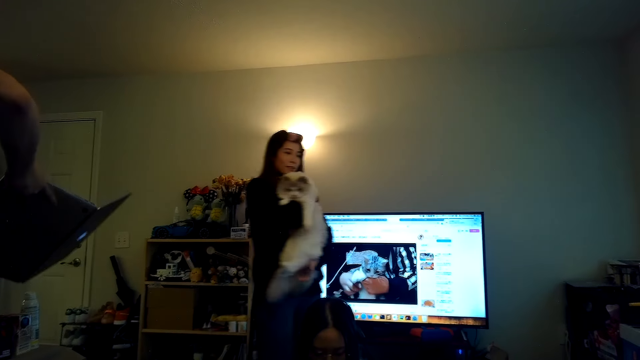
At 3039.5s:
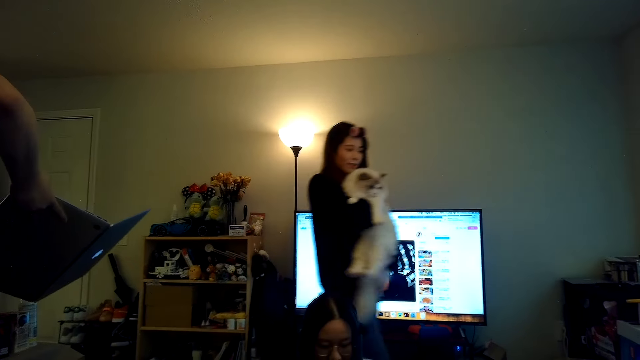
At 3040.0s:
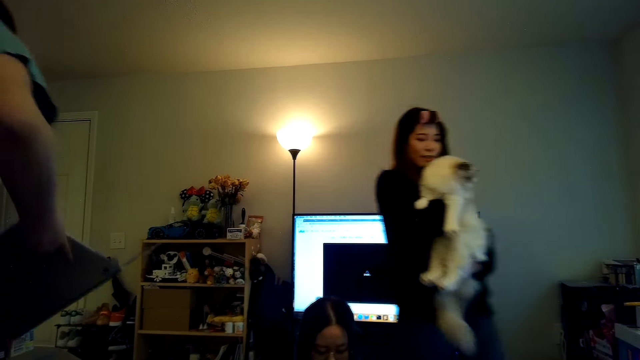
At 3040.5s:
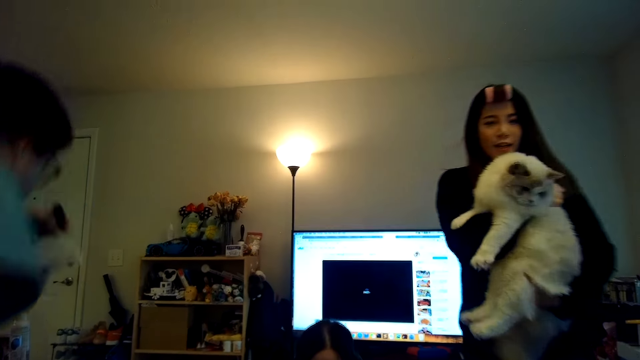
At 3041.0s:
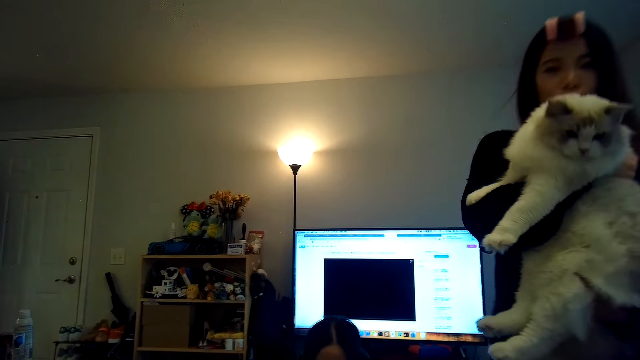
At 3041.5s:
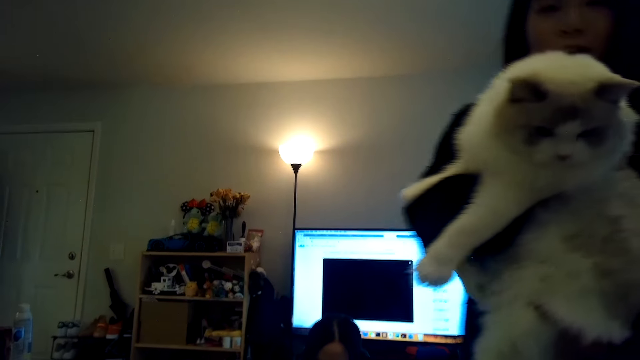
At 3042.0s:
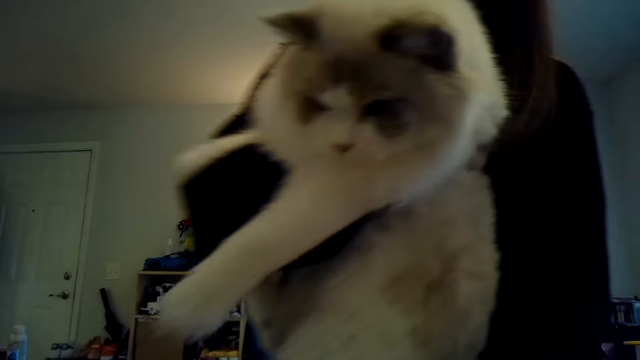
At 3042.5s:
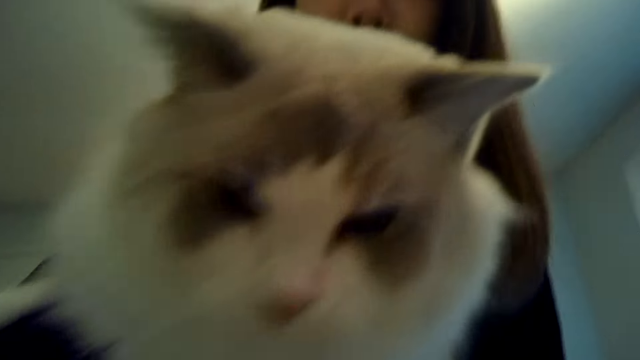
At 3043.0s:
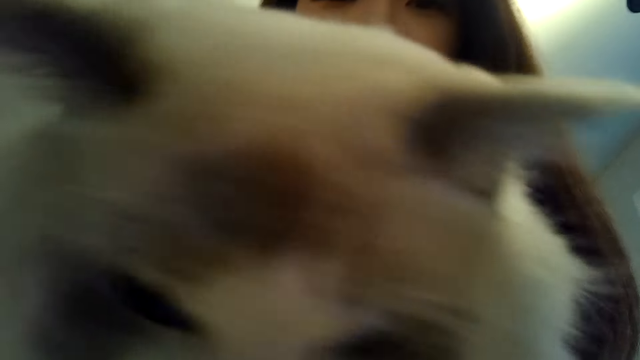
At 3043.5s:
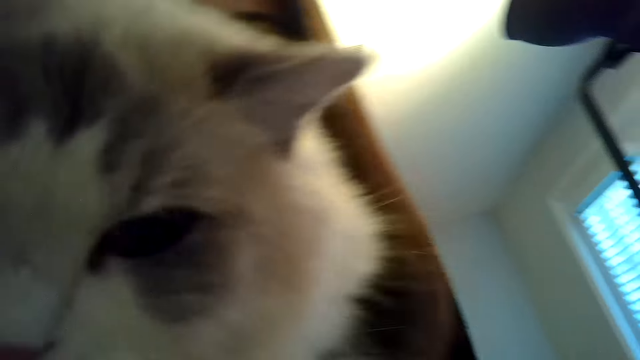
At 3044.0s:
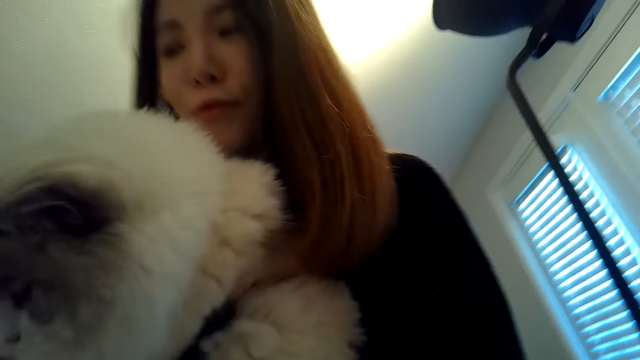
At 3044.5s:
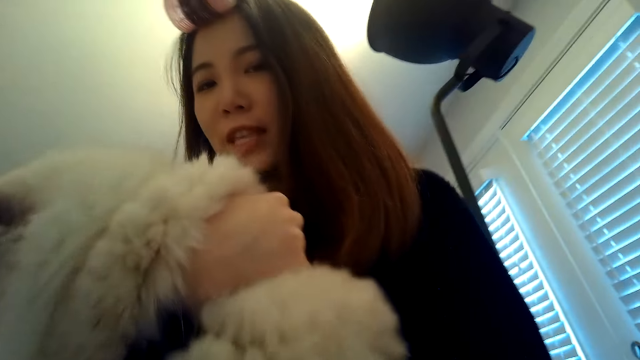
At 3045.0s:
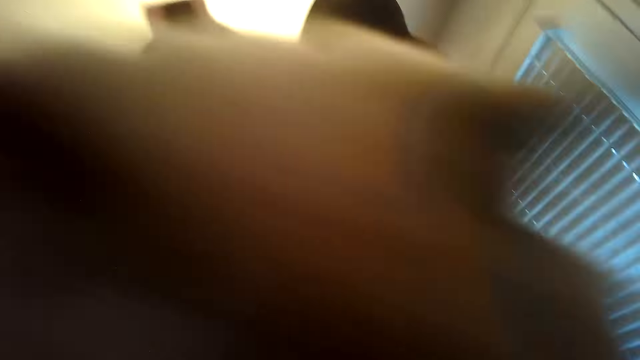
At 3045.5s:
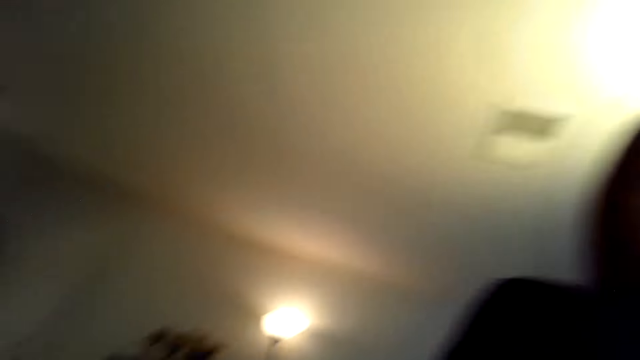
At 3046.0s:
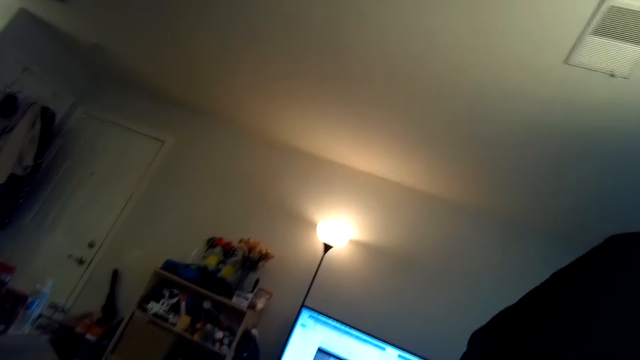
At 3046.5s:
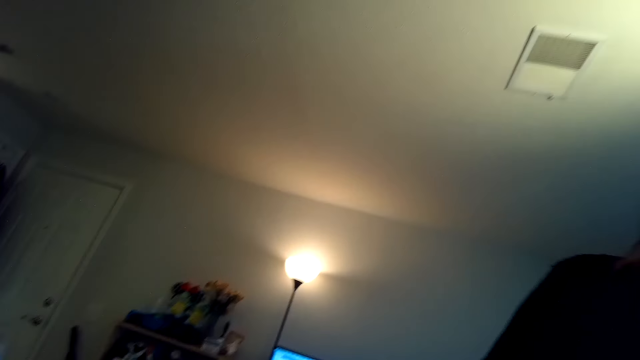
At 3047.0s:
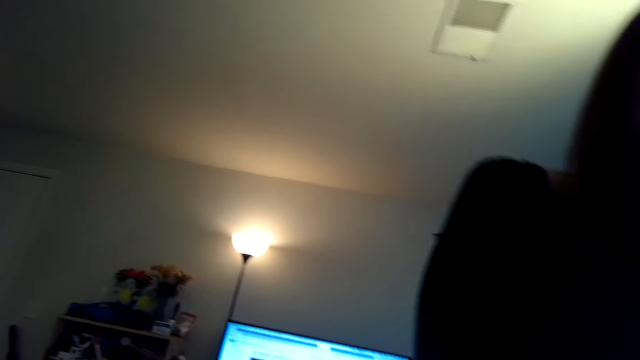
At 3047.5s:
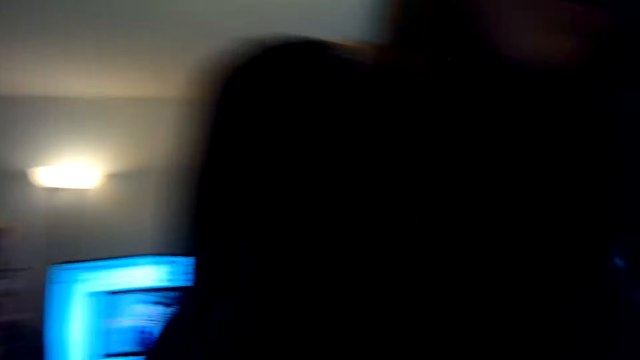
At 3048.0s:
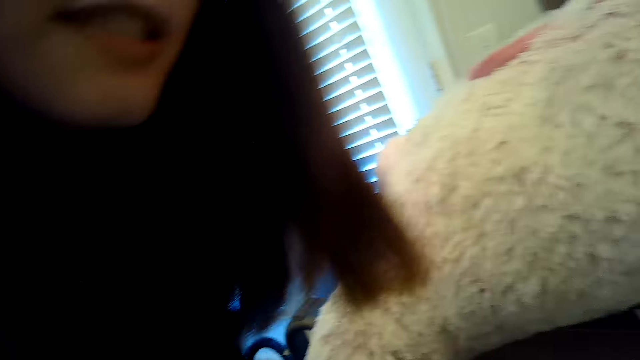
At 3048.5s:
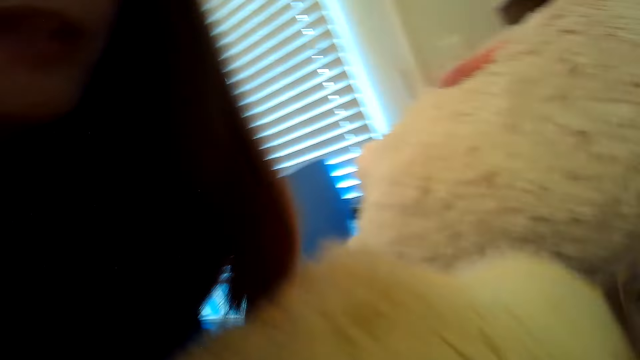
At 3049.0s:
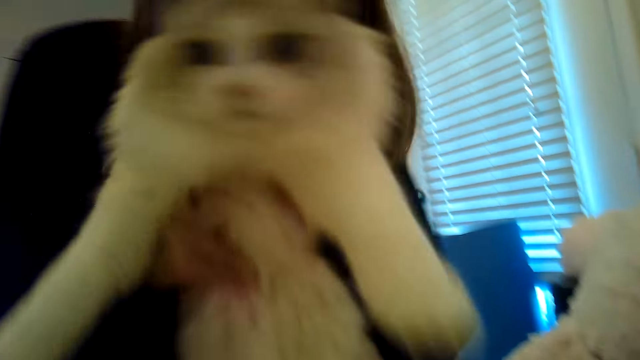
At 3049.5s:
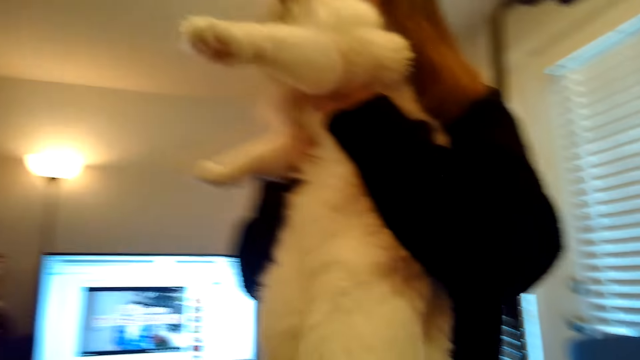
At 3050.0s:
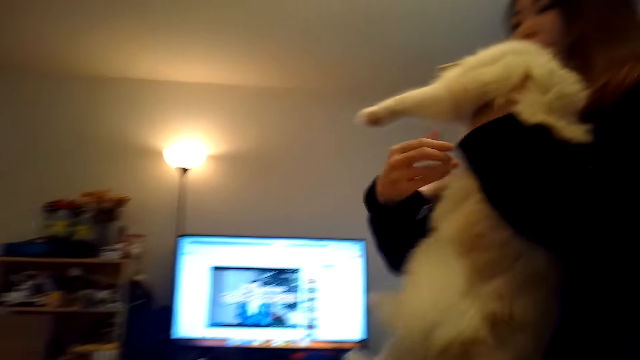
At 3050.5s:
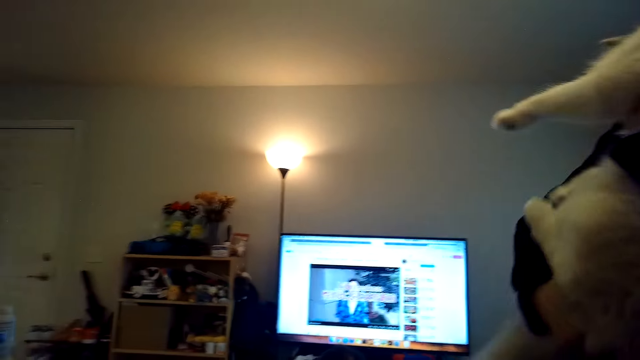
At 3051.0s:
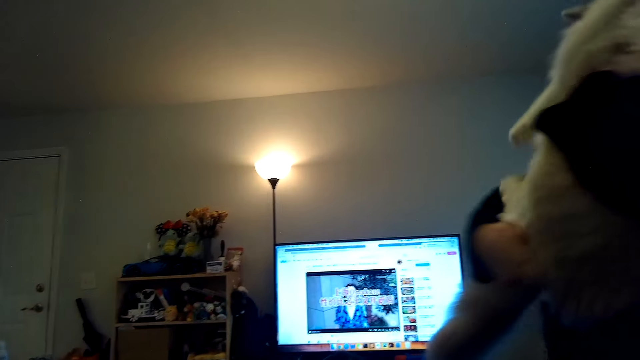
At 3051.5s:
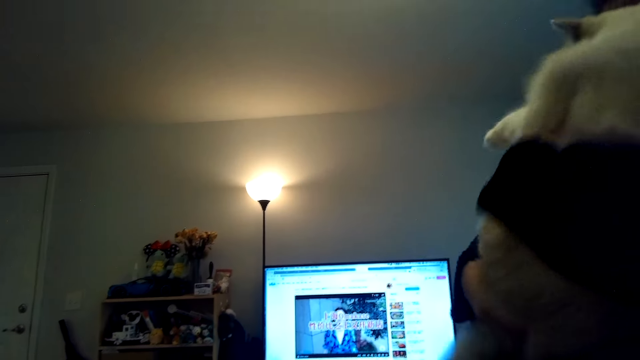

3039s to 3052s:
A person walks on the floor. Another person does something on the table. The first person picks up a cat. The other person sits down. The first person talks and gives the camera wearer the cat. The camera wearer talks. The first person carries the cat.

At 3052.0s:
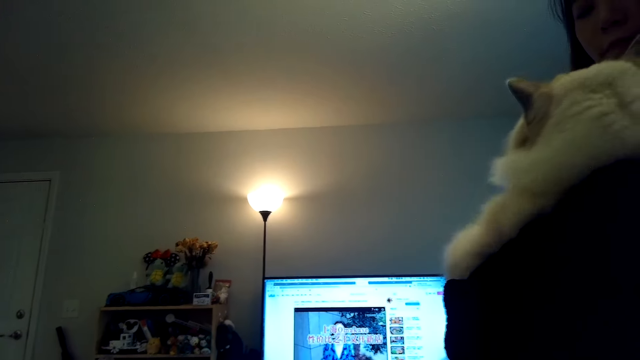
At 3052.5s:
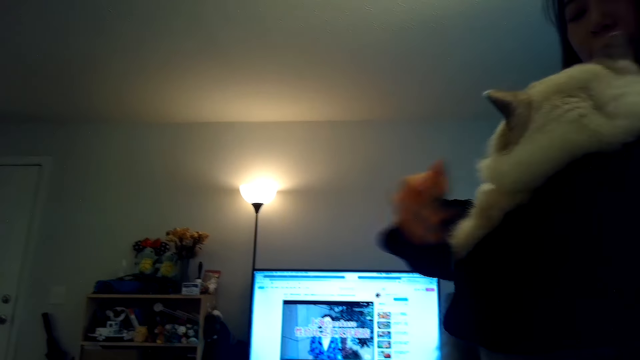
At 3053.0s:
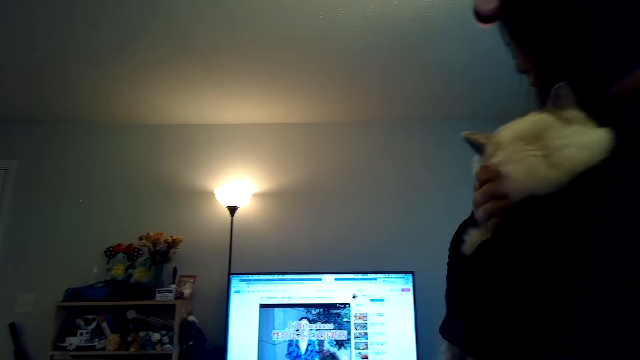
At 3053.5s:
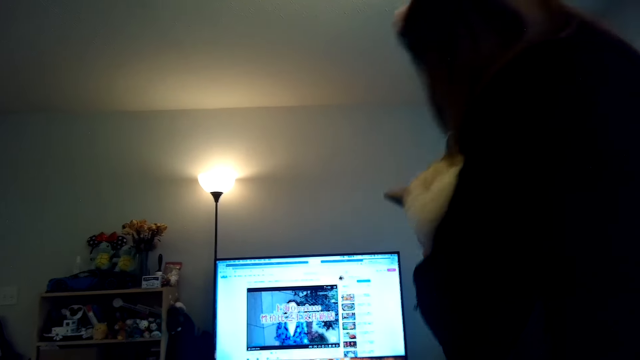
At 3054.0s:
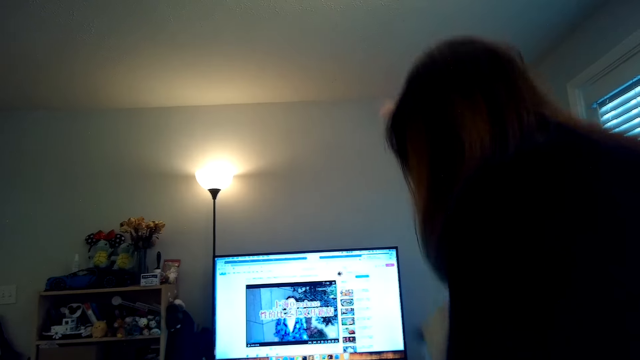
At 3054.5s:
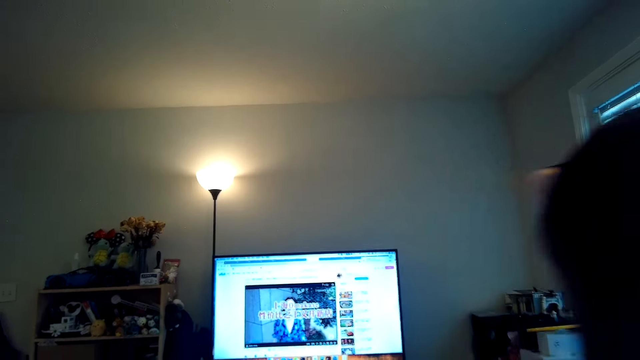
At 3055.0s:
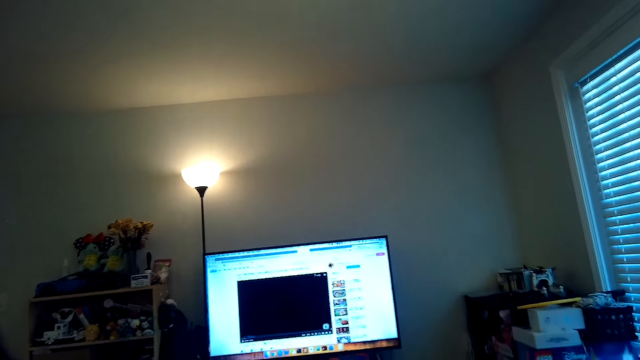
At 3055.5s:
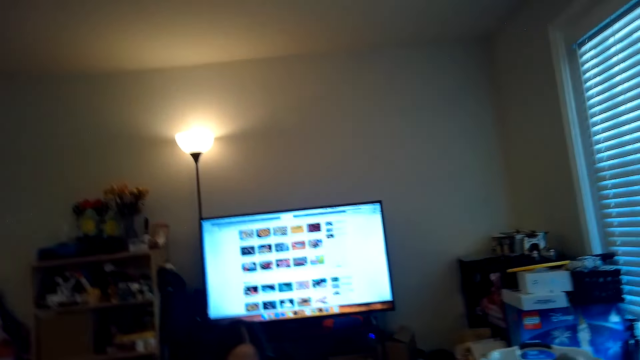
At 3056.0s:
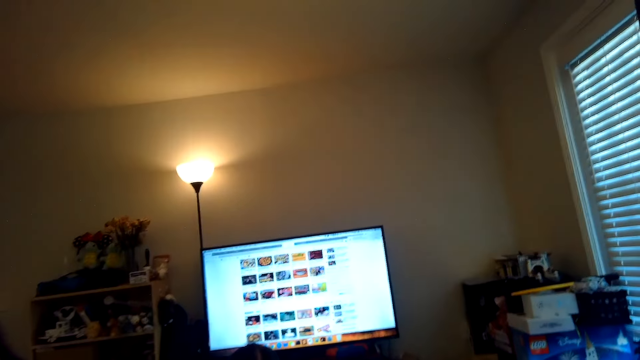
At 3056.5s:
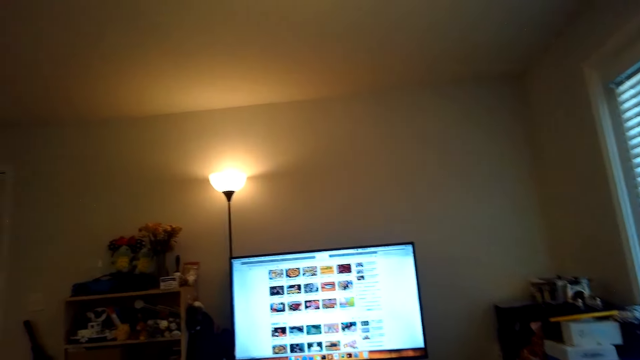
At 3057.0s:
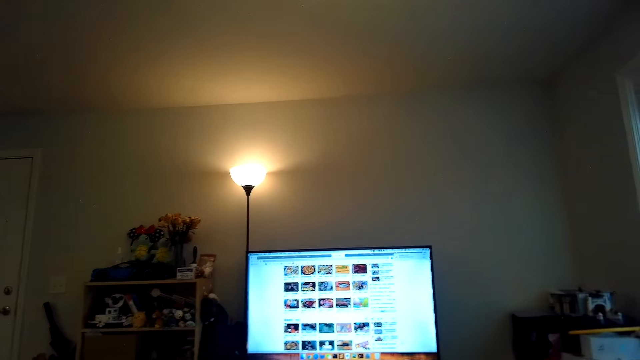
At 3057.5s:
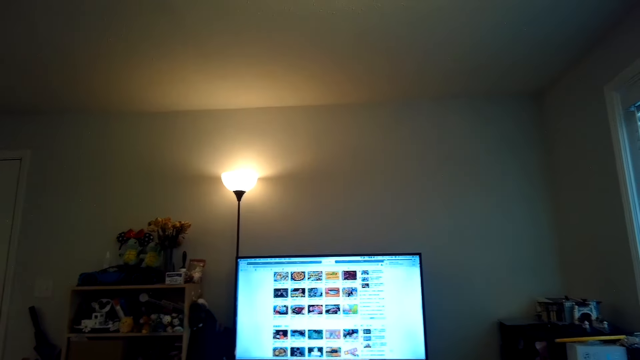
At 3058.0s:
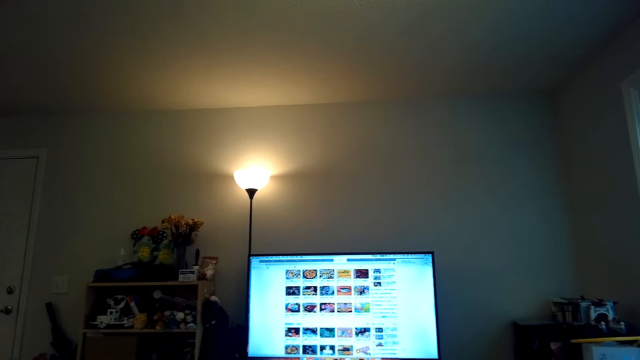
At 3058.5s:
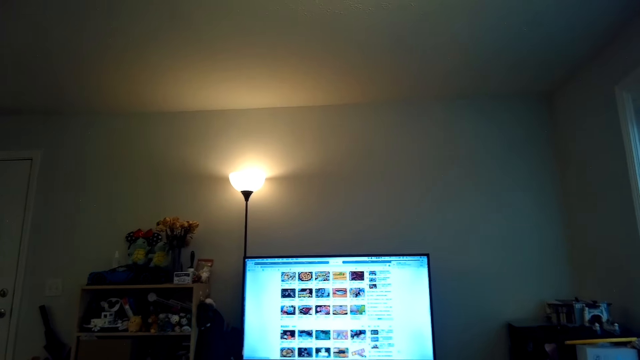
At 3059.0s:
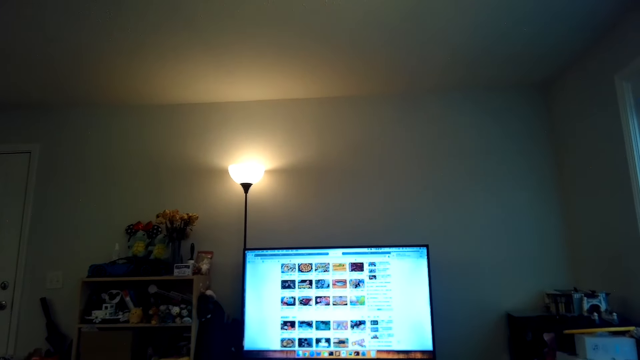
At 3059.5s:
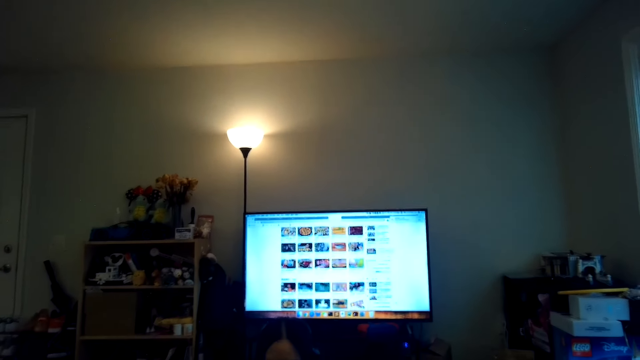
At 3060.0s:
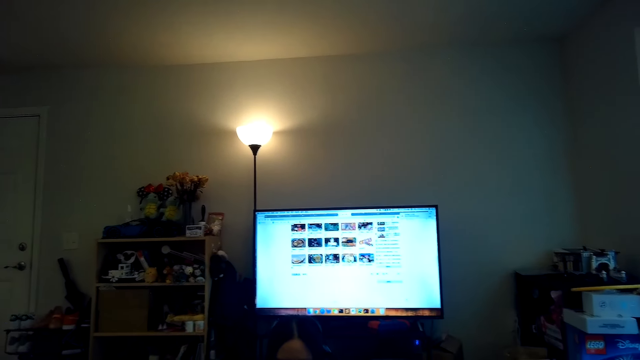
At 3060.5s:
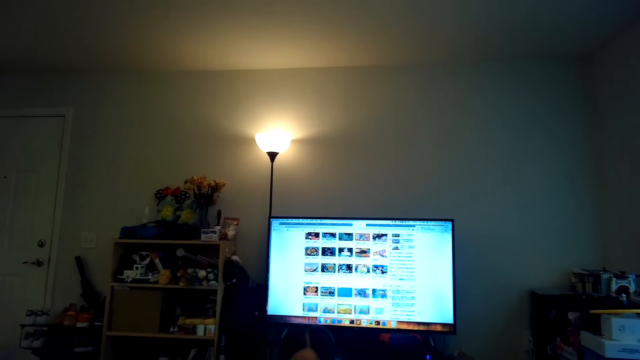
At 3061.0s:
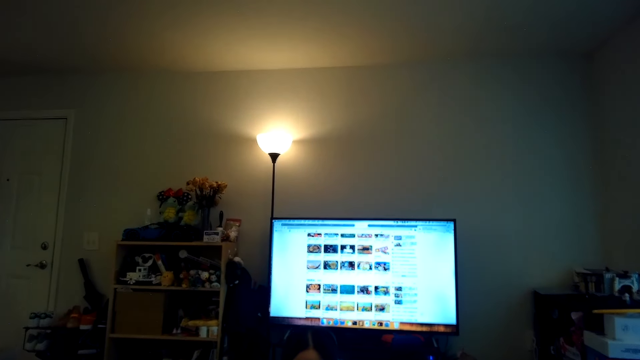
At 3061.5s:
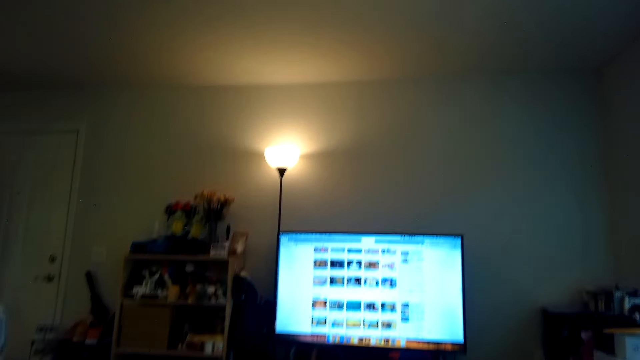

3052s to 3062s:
A person sits down. The camera wearer watches TV. They dialogue with the person and two other persons. A person talks.
